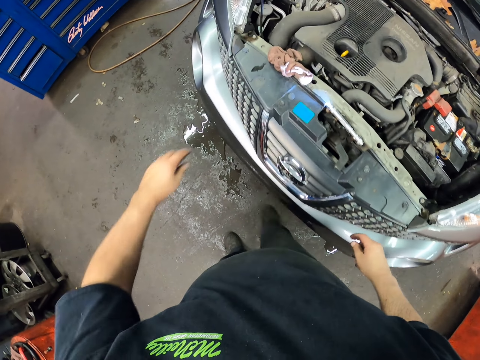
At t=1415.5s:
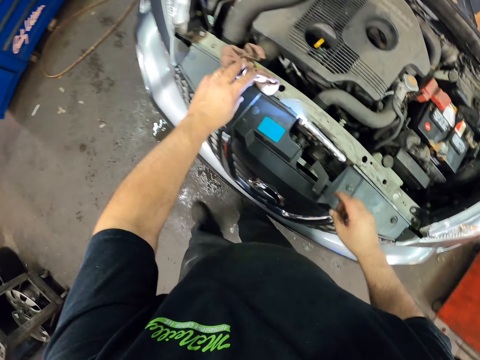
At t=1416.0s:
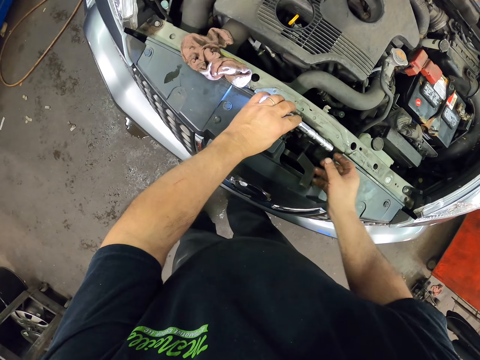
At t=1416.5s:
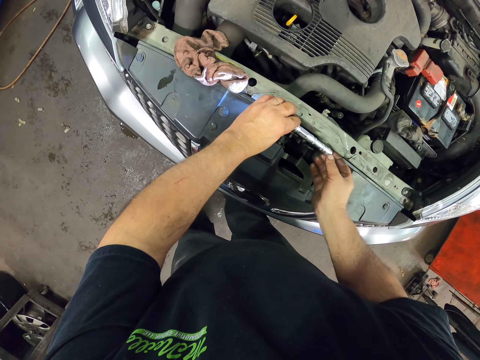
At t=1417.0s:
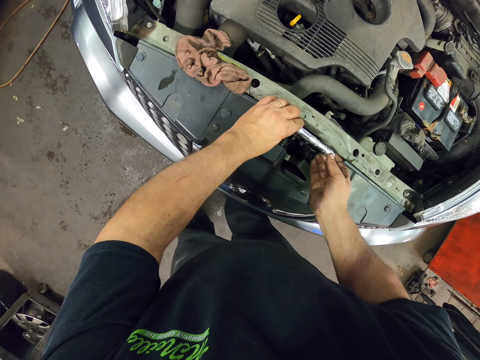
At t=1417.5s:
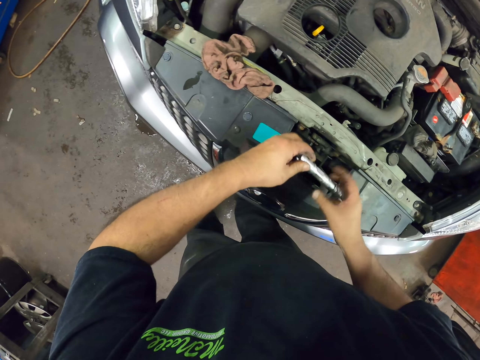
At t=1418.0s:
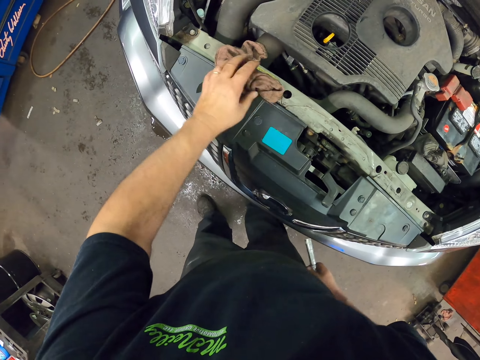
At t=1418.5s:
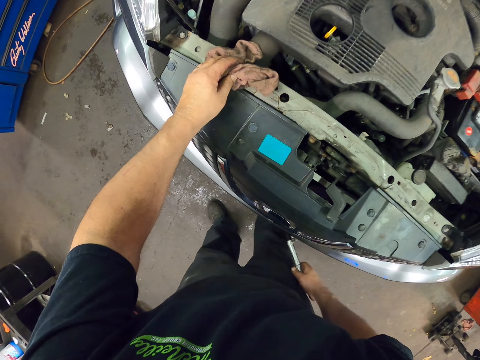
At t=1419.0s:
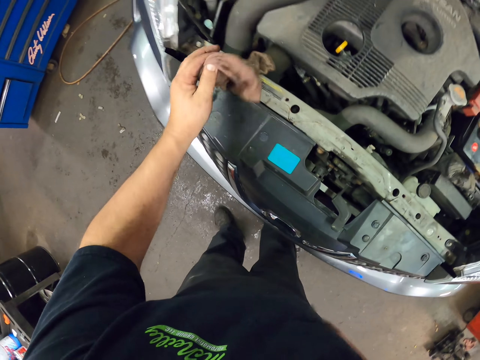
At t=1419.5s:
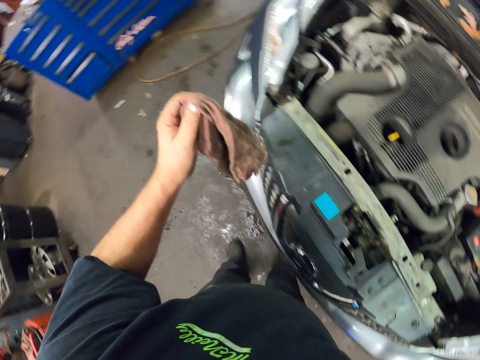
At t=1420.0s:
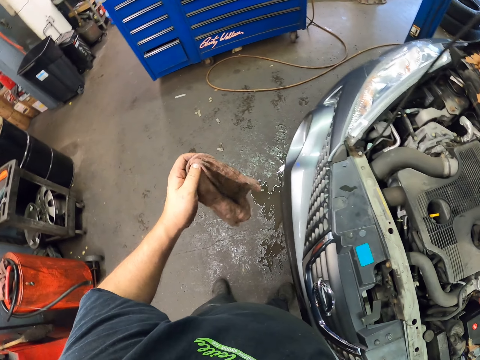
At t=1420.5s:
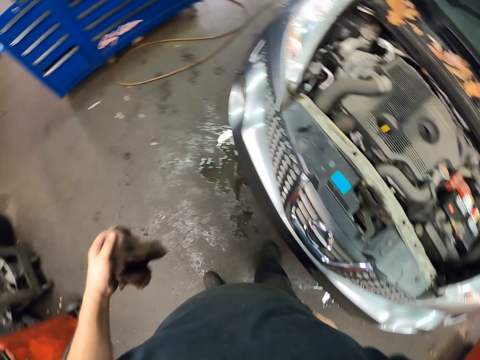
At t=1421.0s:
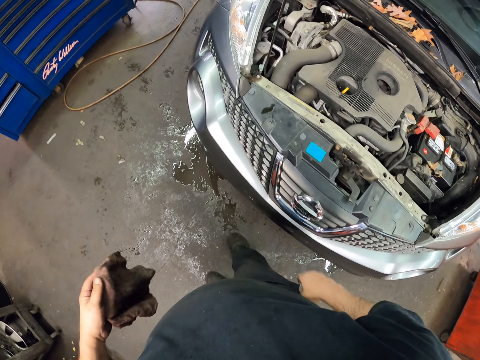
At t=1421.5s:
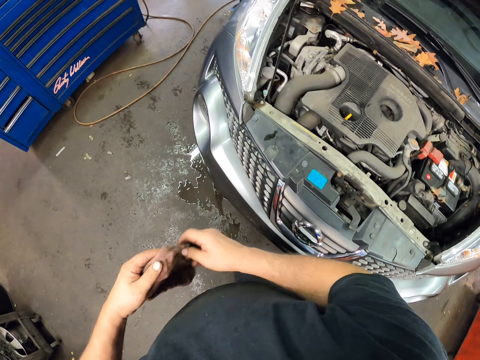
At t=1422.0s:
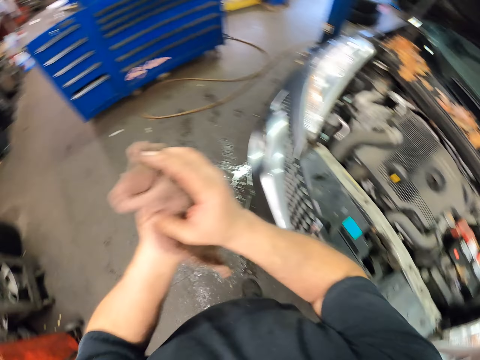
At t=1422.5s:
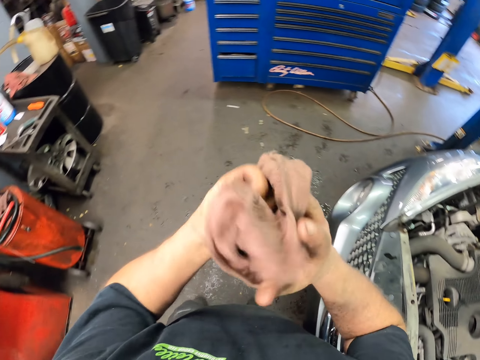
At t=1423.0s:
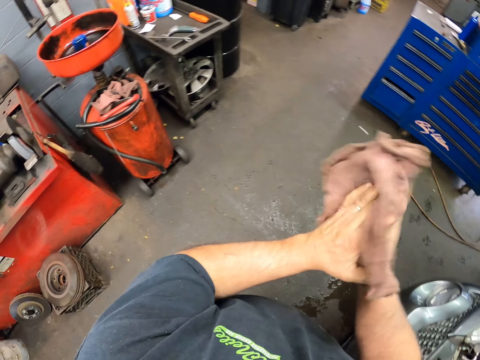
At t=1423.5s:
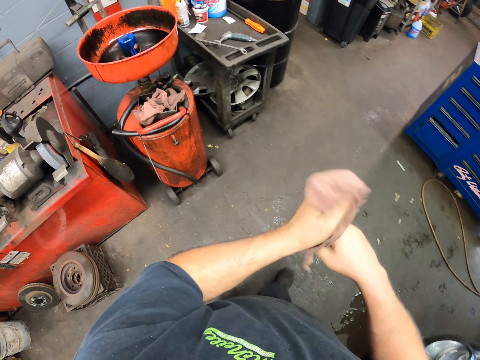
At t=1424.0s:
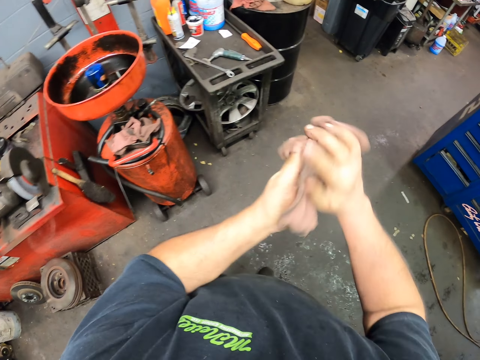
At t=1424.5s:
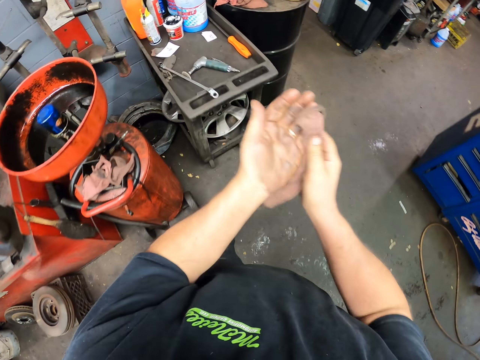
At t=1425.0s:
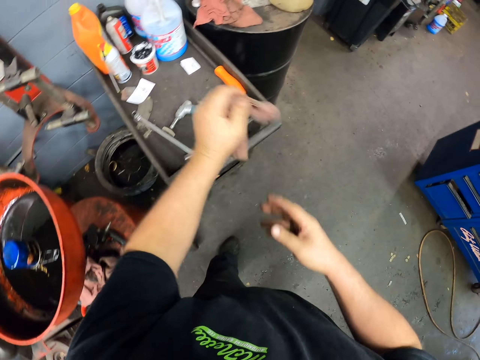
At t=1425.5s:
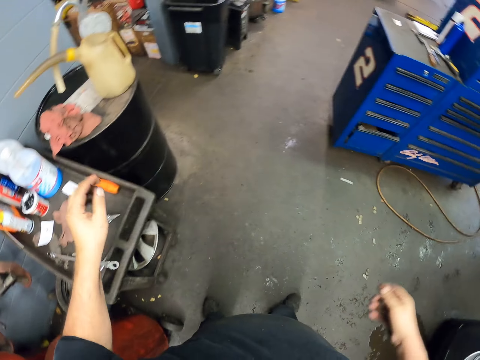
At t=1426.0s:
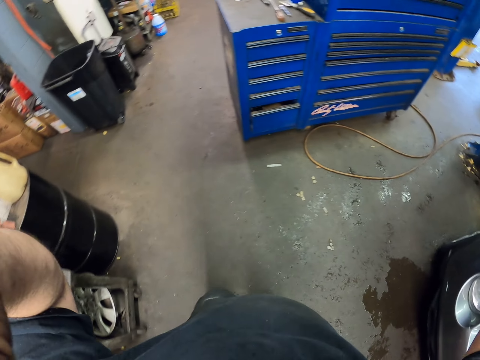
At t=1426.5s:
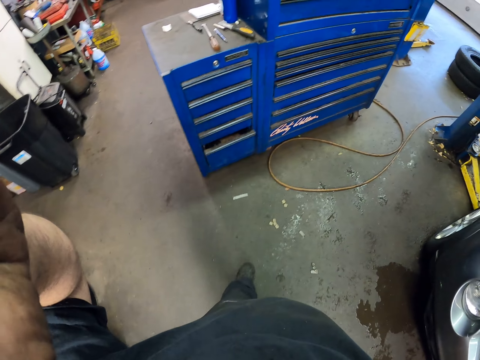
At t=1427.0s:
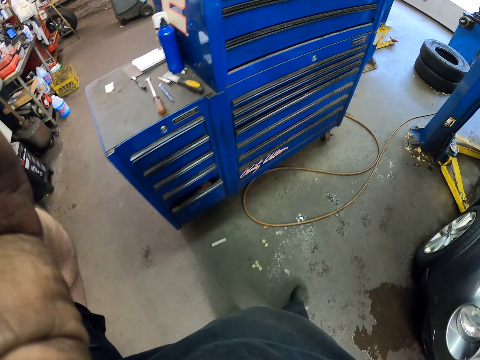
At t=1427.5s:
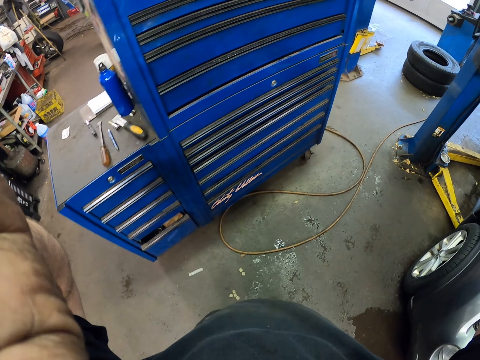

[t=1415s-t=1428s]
The camera wearer turns off the torch. They pick up the torch from the car. They pick up a towel or fabric from the car. They walk with the fabric. They place the torch in the pocket. They wipe their hands with the towel. They walk around the garage. They drop the towel on the tray. They touch the camera and adjust the camera.
